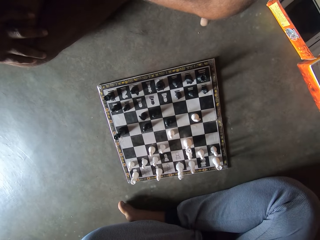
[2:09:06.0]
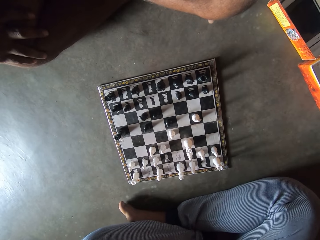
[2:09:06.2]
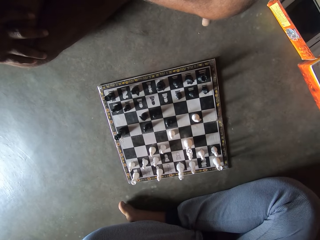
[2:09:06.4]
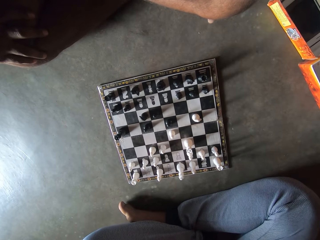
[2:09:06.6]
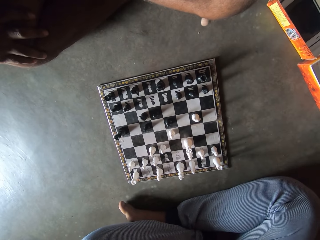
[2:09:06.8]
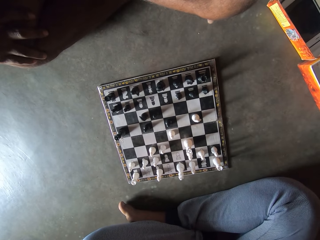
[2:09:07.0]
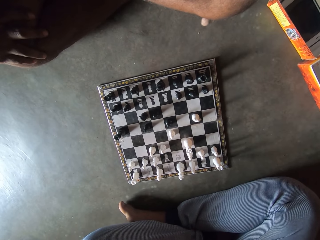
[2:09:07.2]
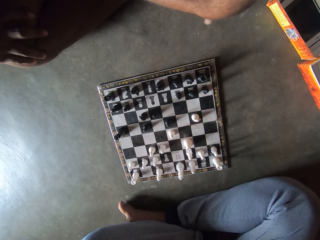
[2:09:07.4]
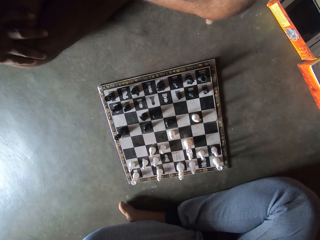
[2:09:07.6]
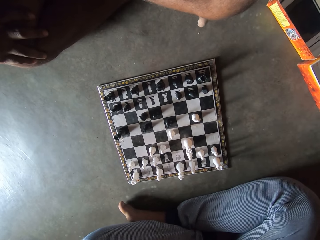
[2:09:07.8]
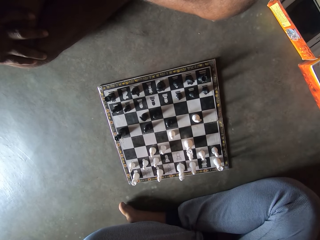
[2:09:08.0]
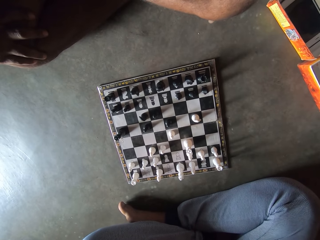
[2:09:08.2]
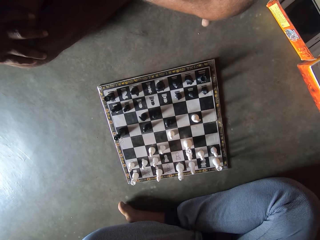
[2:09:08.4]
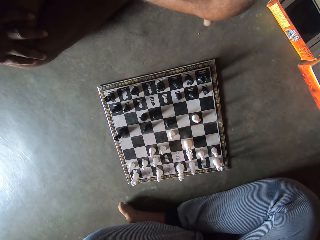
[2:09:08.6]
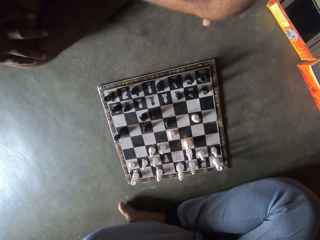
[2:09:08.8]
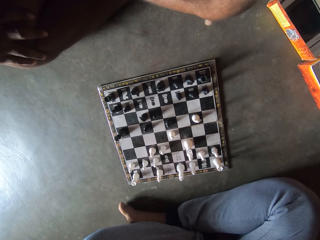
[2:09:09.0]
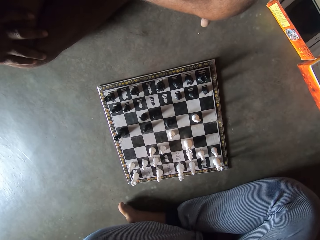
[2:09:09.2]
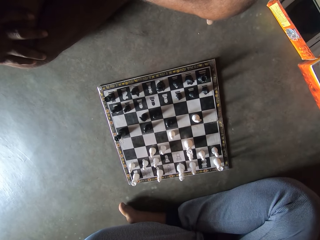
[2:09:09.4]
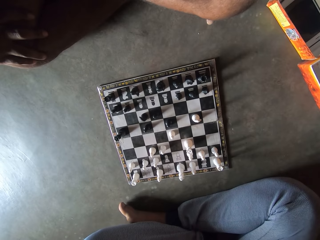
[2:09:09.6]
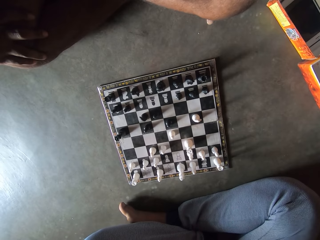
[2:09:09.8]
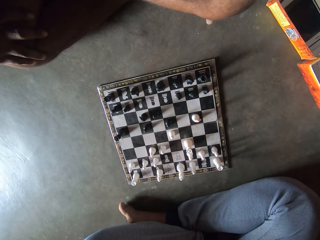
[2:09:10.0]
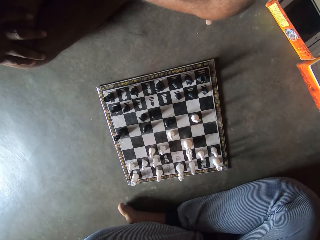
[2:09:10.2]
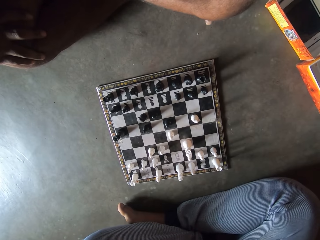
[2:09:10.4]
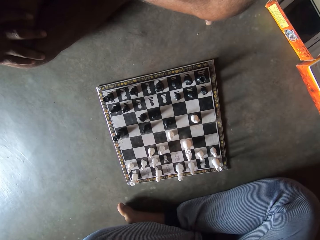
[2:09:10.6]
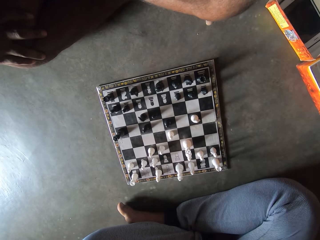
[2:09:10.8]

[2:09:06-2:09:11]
The camera wearer taps his hand on his leg repeatedly.

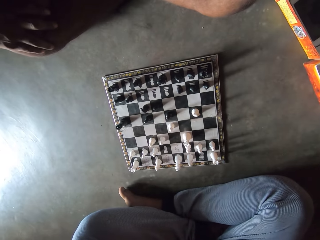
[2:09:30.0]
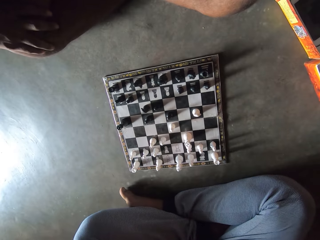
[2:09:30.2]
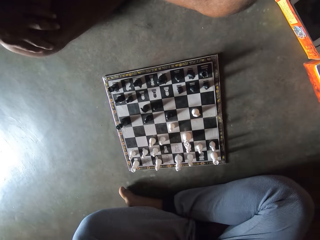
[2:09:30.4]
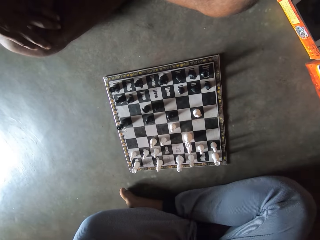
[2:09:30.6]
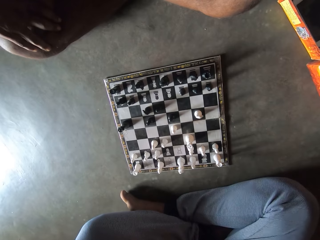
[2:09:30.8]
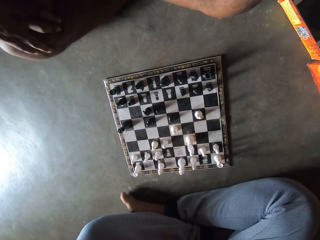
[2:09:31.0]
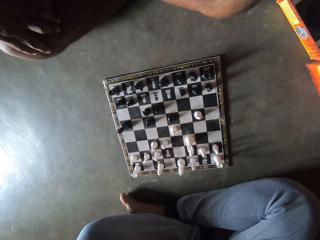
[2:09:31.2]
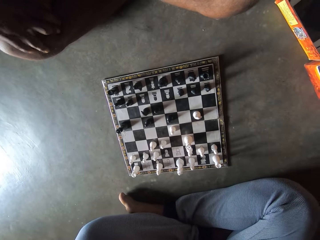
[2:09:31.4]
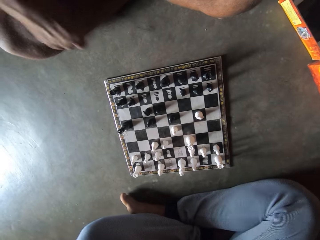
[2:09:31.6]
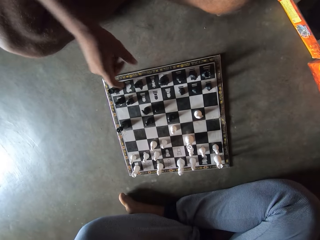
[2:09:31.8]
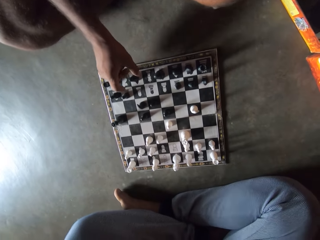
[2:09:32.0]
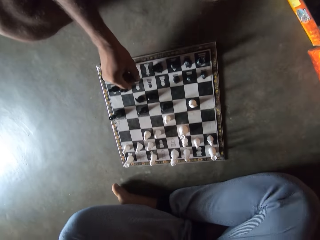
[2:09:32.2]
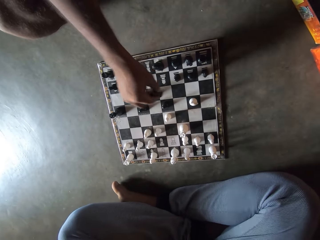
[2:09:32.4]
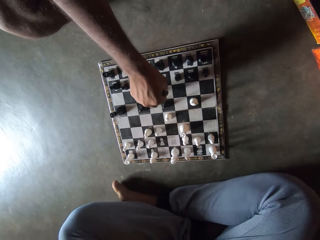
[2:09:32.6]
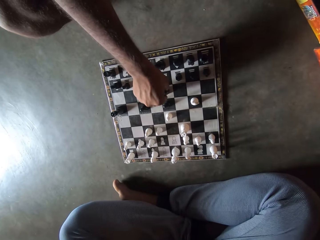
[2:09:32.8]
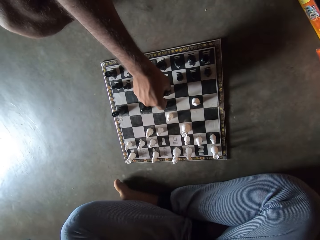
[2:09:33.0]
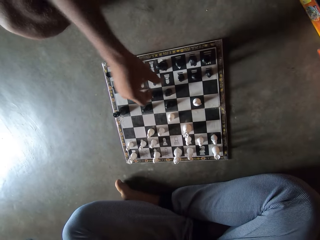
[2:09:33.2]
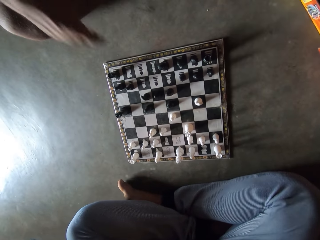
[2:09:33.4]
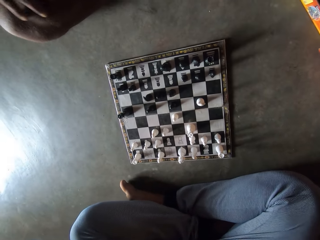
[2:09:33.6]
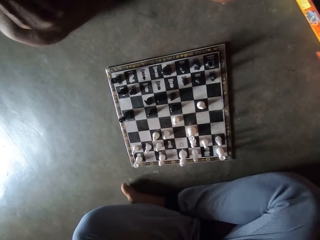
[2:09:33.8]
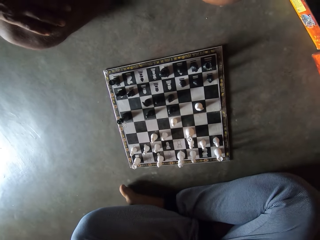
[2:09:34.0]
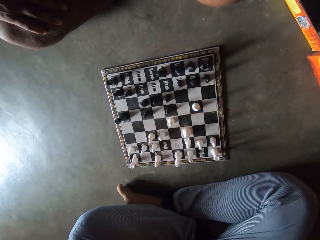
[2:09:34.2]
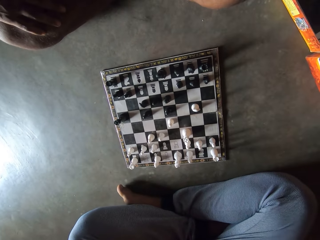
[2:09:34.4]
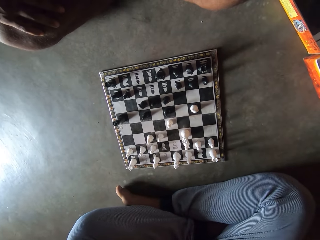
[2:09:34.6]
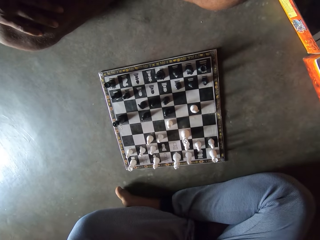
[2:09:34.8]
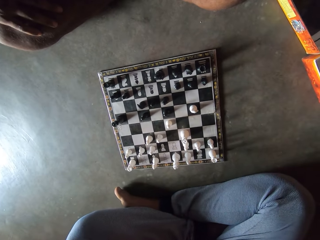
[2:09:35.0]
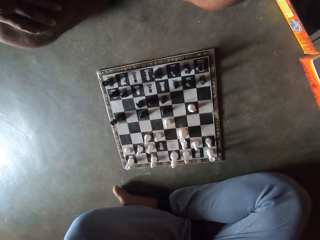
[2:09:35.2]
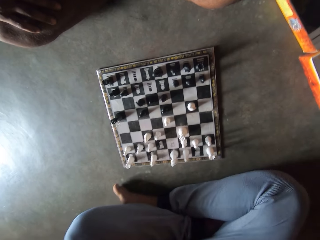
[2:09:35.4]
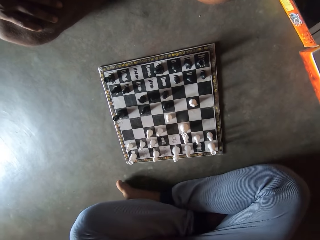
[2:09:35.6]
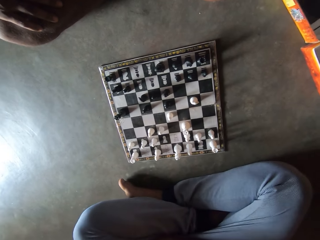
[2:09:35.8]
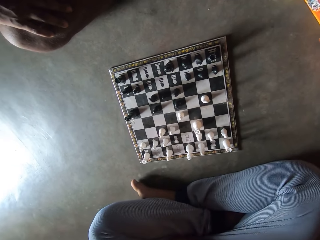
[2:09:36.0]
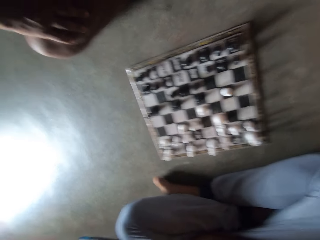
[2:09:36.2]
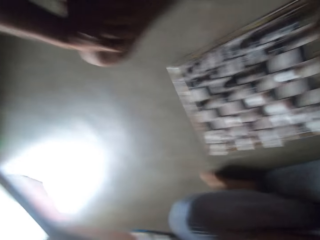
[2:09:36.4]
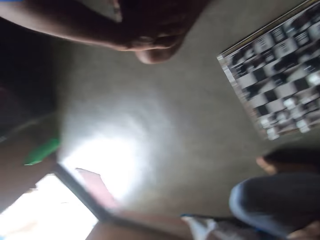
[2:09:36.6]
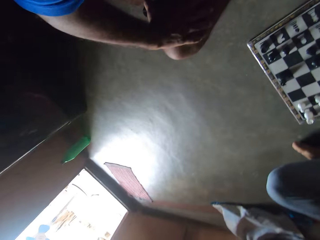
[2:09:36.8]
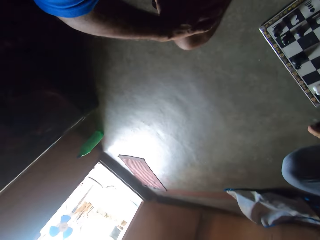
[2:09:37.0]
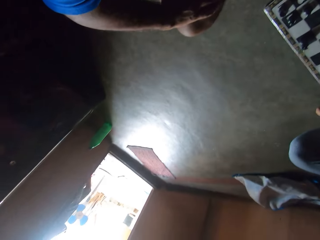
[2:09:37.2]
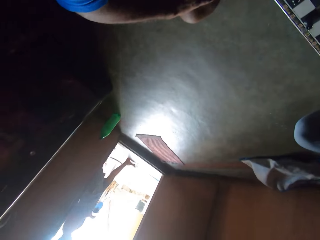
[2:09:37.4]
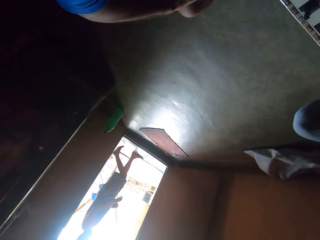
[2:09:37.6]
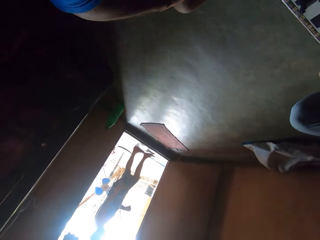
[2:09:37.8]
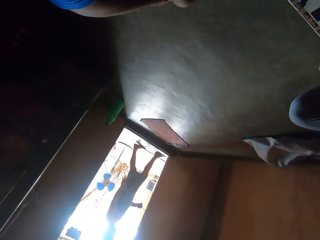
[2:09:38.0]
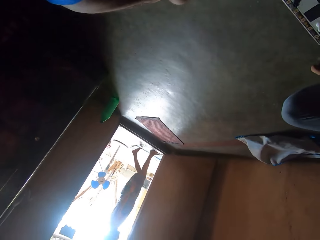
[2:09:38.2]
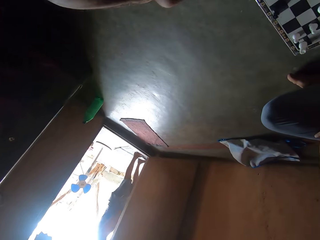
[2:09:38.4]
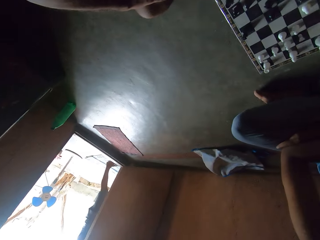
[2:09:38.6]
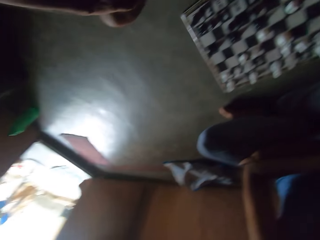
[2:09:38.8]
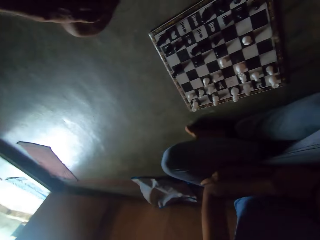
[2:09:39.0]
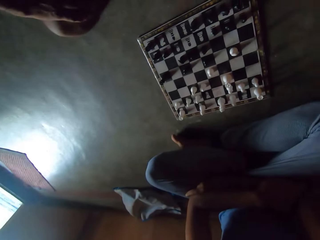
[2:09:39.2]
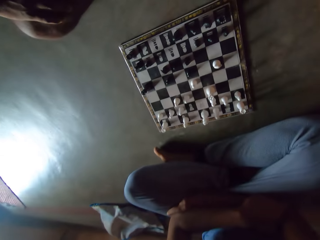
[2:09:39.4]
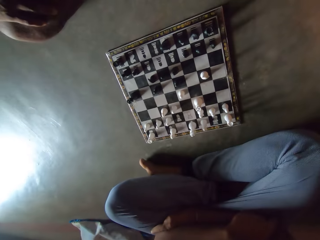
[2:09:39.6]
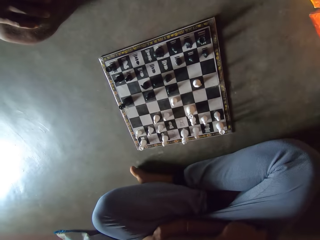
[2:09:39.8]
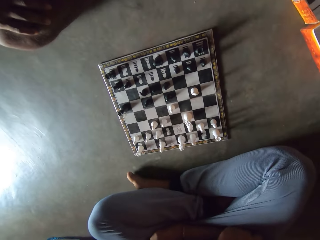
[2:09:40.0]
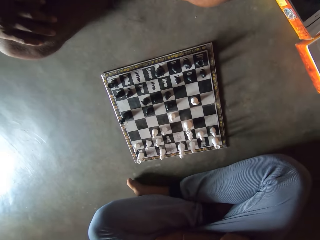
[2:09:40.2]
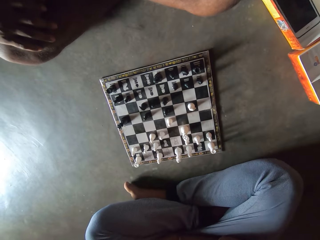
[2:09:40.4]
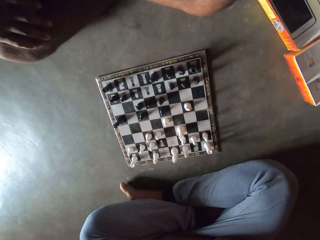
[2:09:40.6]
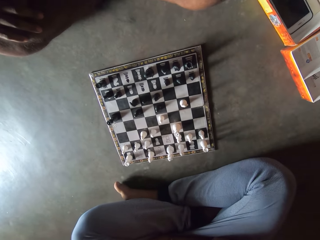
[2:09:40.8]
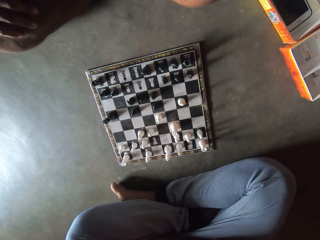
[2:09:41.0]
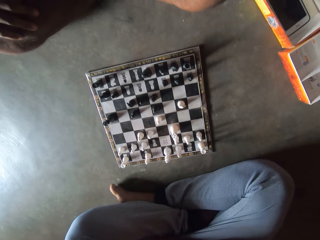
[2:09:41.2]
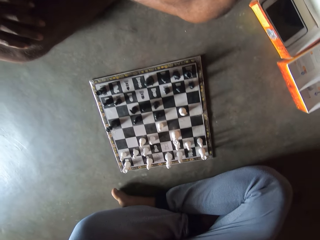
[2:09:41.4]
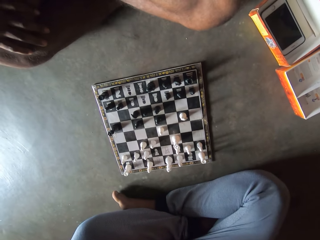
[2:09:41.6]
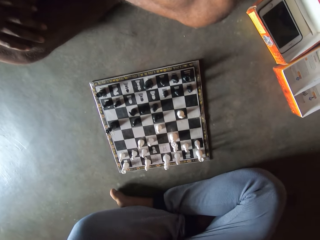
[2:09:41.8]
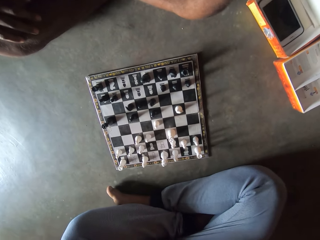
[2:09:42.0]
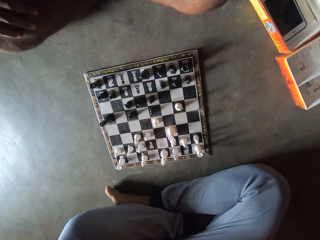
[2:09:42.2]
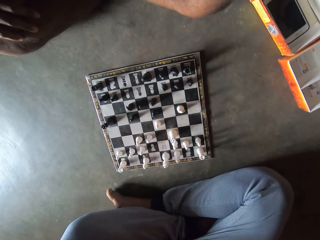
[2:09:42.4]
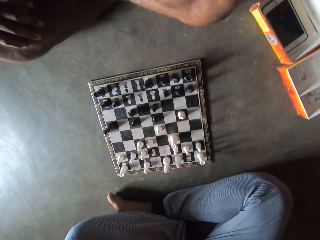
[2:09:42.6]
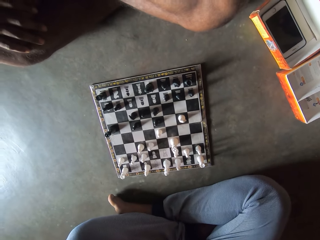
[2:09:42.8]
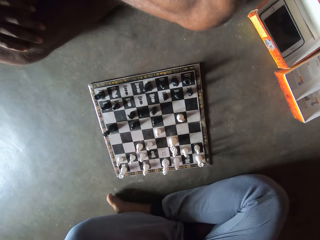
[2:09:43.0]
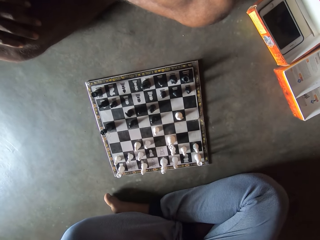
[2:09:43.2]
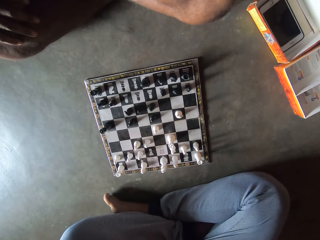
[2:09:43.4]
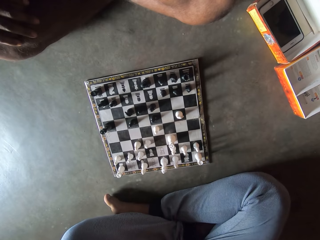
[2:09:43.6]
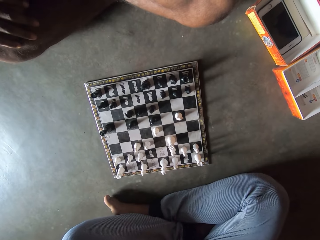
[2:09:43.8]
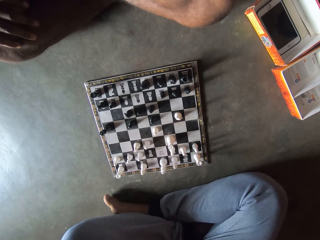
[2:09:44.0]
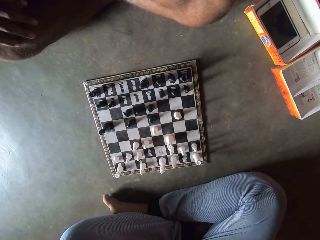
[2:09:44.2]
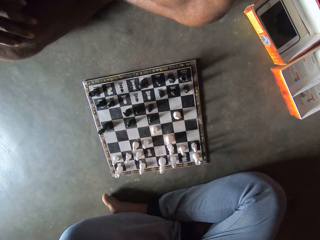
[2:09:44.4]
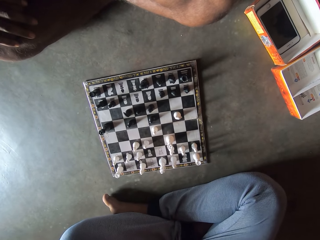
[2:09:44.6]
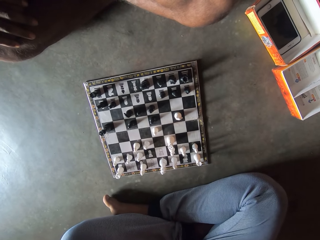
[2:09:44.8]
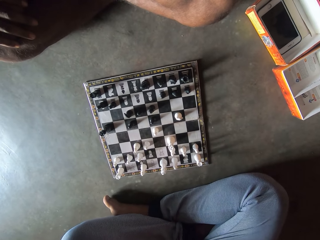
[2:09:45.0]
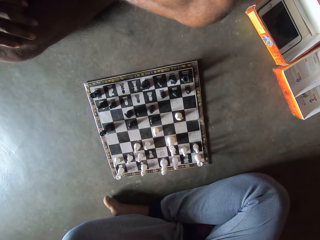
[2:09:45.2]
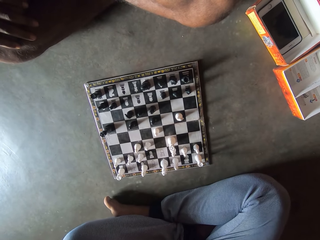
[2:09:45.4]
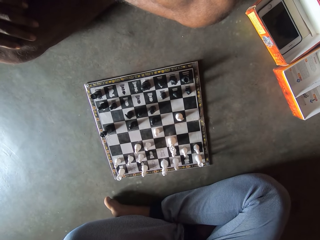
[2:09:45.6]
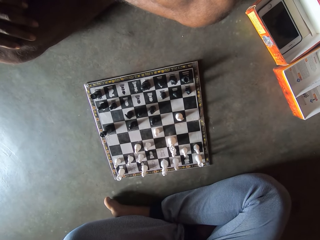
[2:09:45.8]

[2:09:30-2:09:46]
The camera wearer moves a black piece on the chess board with his right hand. He holds the chess piece, puts the chess piece on the chess board and puts his hand on his knee. He looks at the other side. A man walks past the door. The camera wearer looks in the direction of the man. He looks at the chess board.
